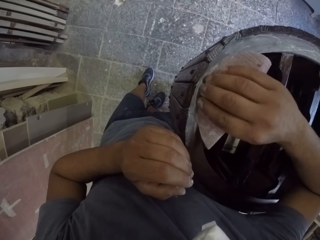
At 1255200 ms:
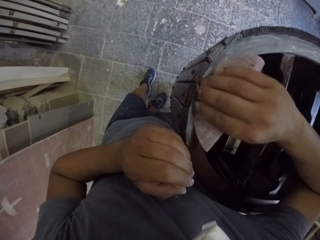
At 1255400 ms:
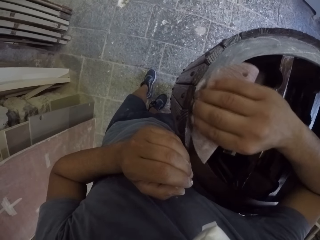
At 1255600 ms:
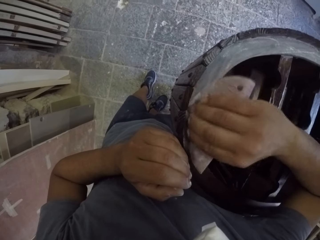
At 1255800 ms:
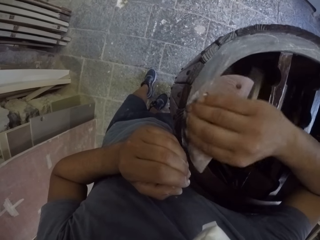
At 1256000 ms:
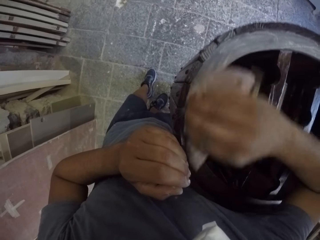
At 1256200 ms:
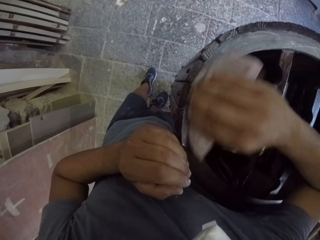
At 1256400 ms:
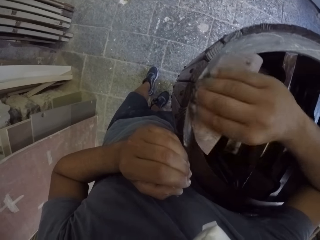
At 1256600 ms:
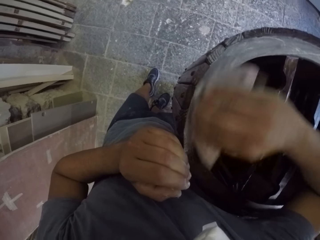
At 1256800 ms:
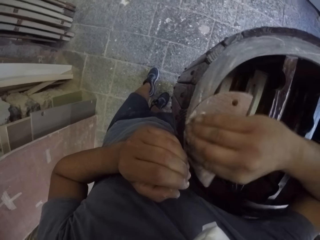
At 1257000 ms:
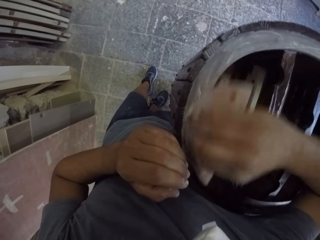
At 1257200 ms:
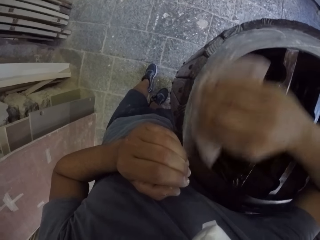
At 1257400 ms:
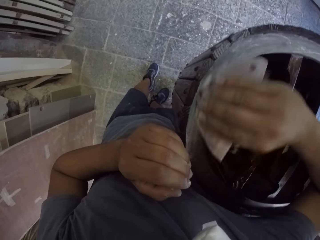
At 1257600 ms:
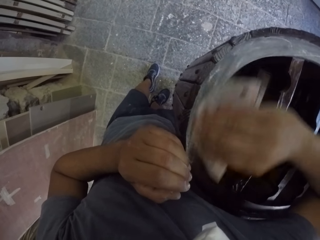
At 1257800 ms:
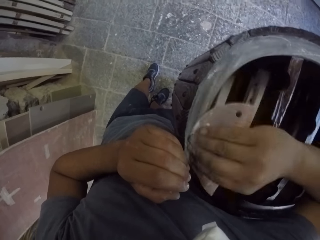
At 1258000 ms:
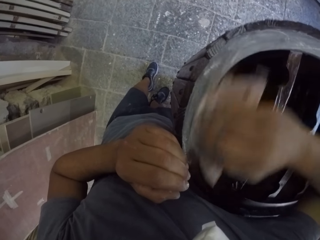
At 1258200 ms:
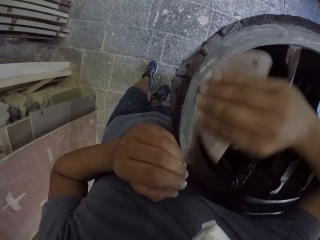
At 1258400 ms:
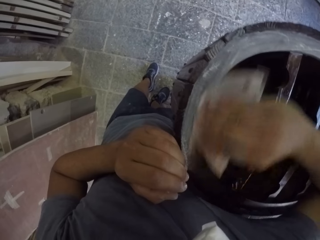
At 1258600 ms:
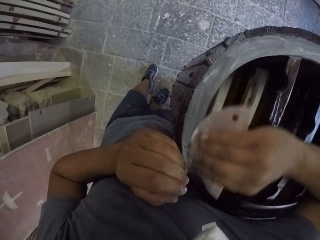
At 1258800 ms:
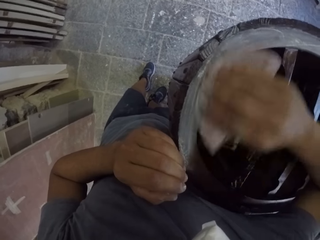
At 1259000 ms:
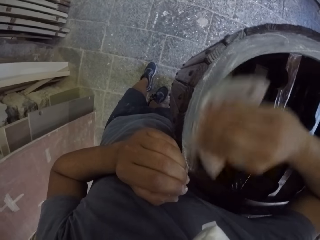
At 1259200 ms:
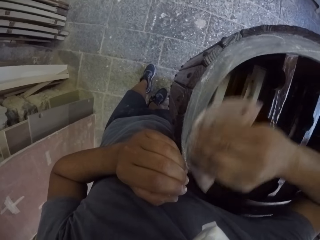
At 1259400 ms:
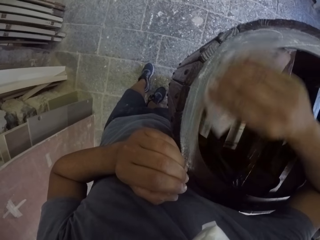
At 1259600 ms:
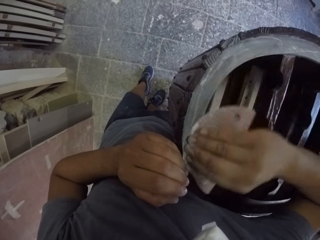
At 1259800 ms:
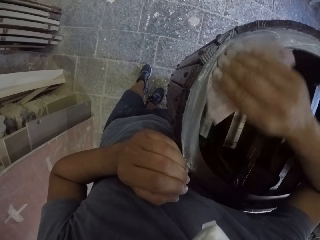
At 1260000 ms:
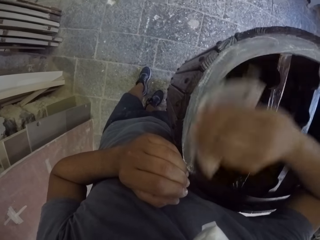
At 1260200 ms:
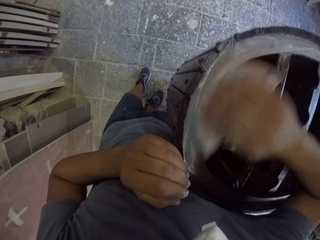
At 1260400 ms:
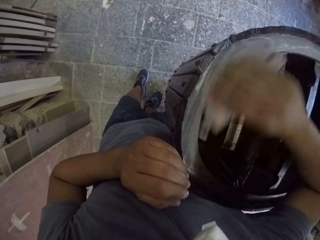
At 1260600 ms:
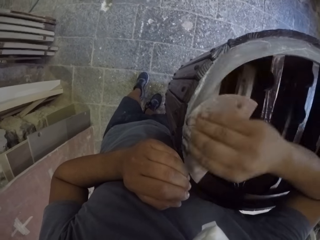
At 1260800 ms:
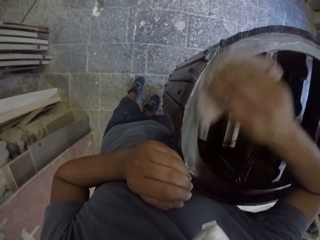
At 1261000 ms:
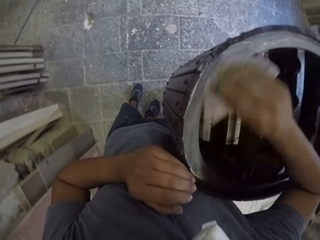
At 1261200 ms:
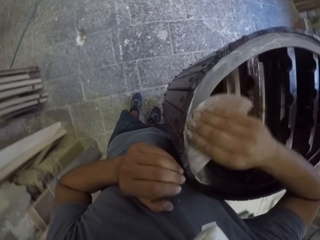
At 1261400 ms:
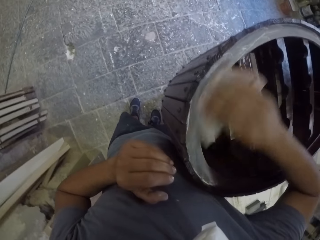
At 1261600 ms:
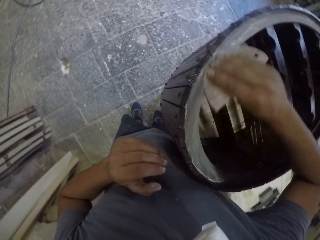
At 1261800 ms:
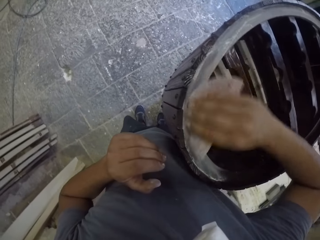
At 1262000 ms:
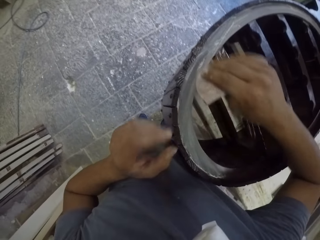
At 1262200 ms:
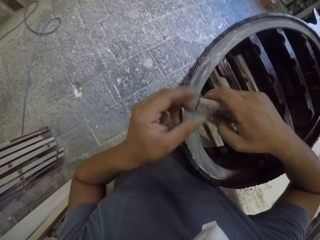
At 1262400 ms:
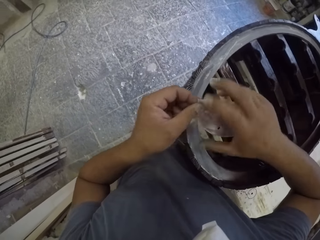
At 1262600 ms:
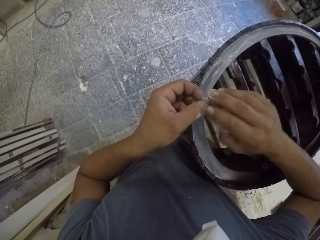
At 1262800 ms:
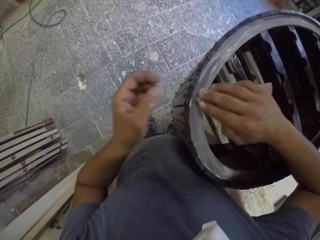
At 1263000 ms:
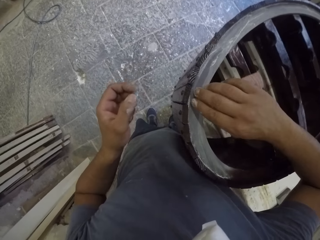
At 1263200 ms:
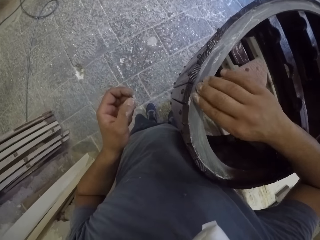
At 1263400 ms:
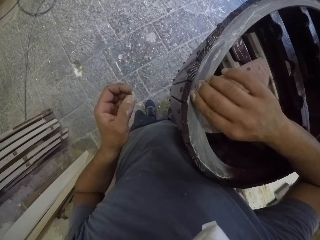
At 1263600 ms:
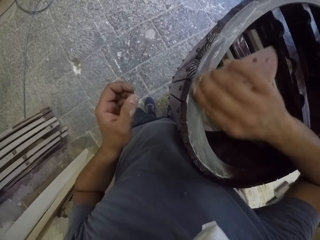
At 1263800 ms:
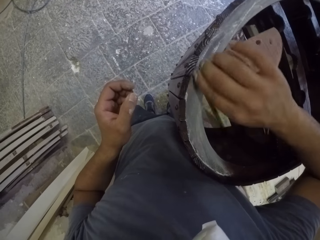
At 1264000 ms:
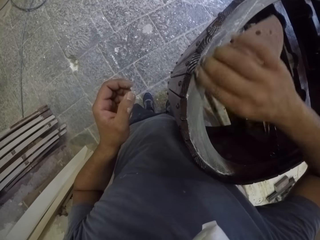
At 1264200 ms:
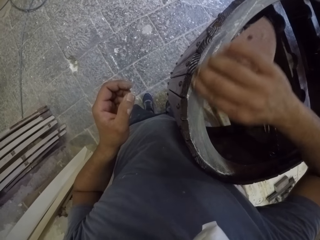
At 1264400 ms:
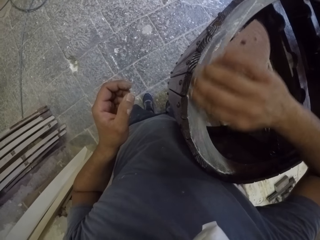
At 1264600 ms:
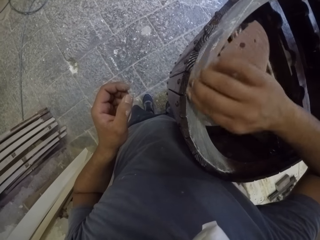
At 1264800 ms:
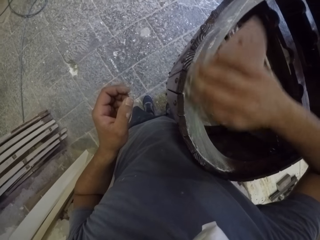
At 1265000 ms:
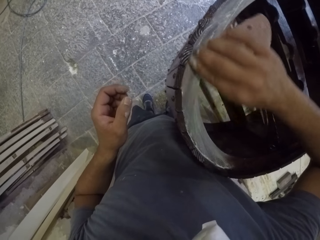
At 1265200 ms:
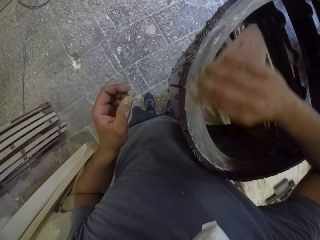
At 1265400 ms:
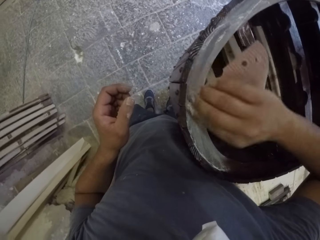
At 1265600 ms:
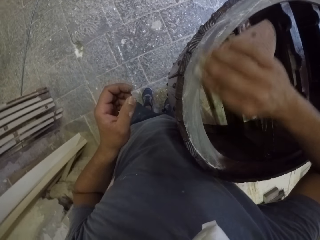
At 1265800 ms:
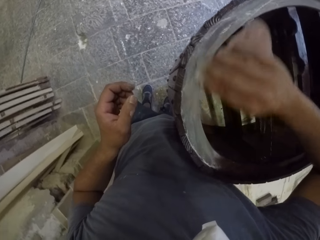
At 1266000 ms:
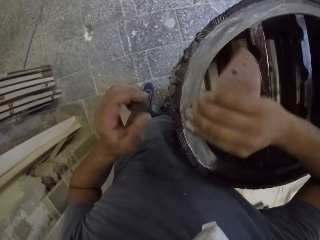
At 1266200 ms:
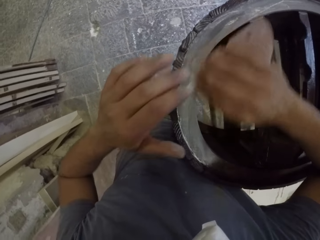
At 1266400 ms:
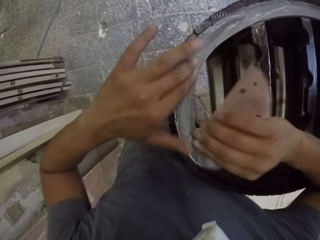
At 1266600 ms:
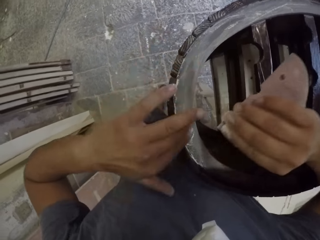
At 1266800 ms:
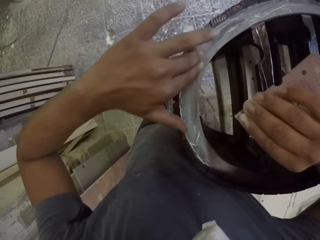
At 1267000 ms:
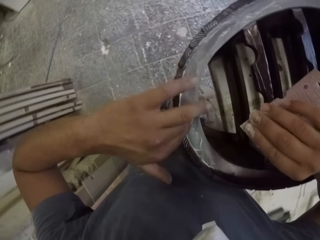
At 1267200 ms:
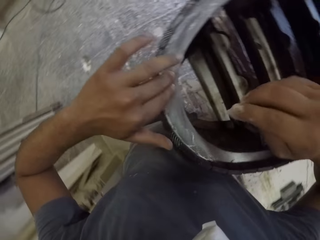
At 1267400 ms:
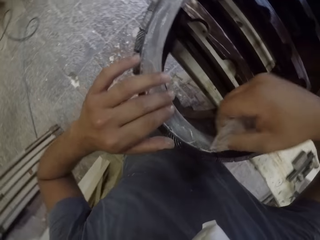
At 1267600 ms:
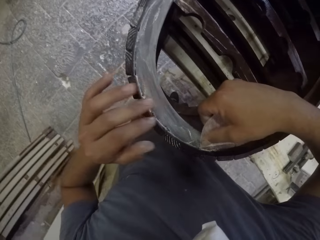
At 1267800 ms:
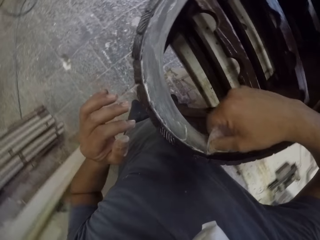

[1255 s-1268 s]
The camera wearer removes his left hand from the wooden rack. He turns the sandpaper. He holds the sandpaper with his left hand. He holds the sandpaper with his right hand. He smooths the wooden rack with the sandpaper. He holds the sandpaper. He wipes dust from the wooden rack with his left hand.

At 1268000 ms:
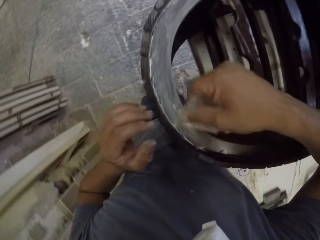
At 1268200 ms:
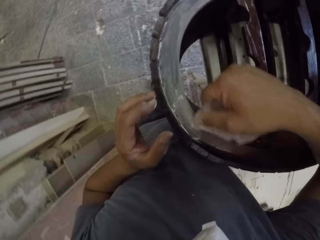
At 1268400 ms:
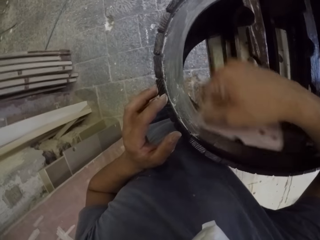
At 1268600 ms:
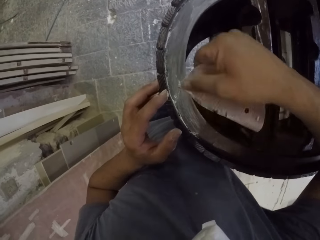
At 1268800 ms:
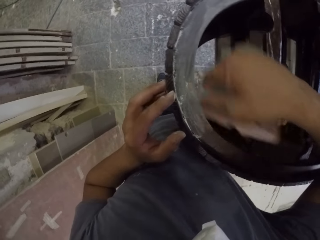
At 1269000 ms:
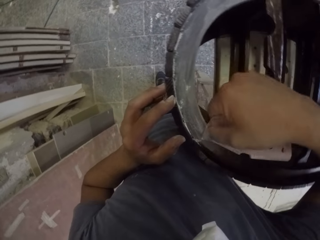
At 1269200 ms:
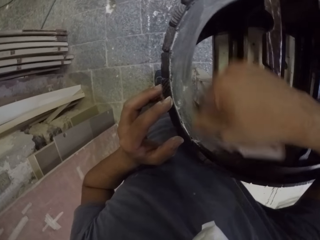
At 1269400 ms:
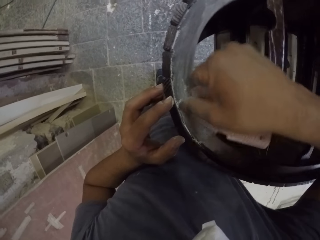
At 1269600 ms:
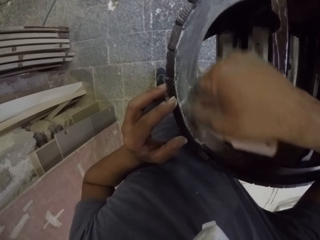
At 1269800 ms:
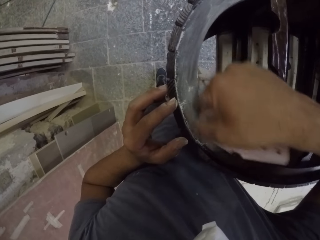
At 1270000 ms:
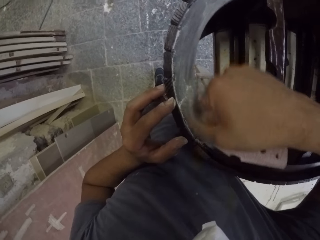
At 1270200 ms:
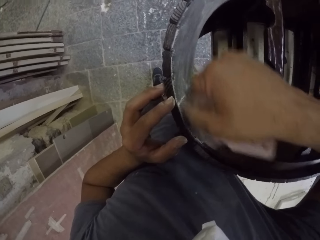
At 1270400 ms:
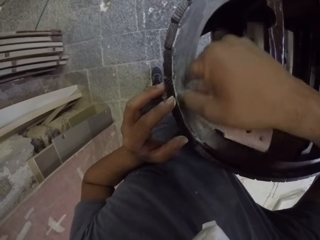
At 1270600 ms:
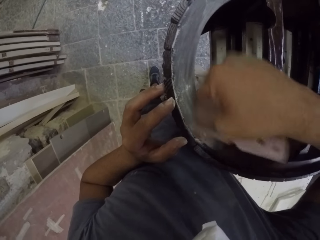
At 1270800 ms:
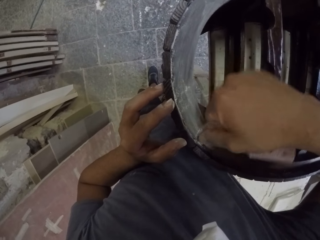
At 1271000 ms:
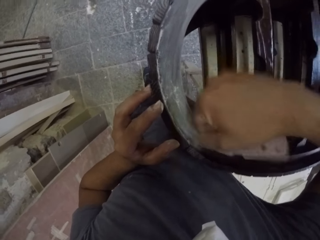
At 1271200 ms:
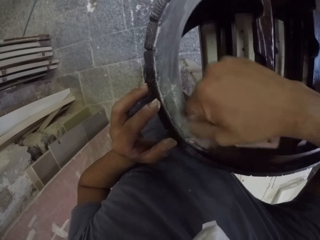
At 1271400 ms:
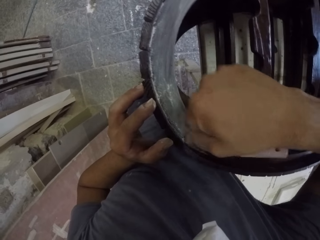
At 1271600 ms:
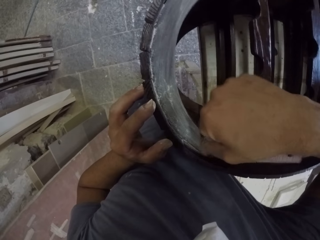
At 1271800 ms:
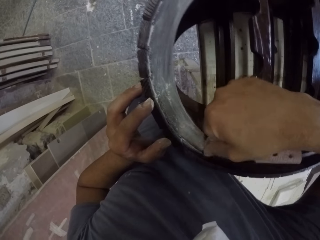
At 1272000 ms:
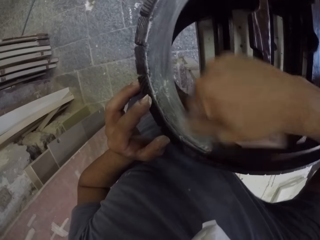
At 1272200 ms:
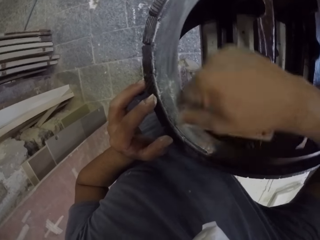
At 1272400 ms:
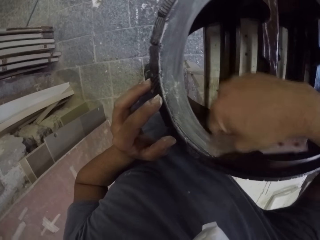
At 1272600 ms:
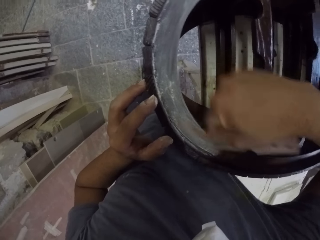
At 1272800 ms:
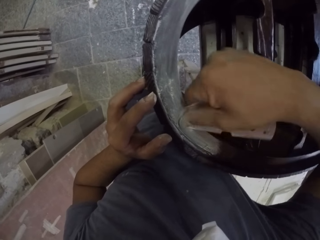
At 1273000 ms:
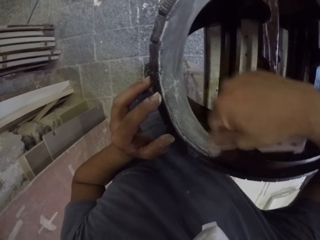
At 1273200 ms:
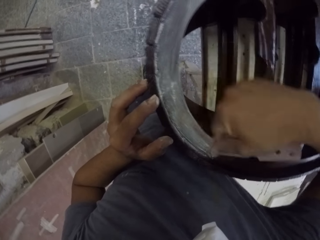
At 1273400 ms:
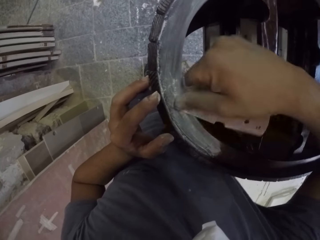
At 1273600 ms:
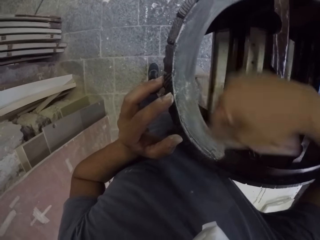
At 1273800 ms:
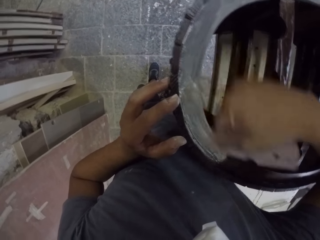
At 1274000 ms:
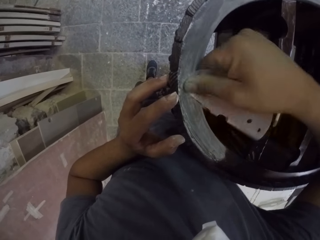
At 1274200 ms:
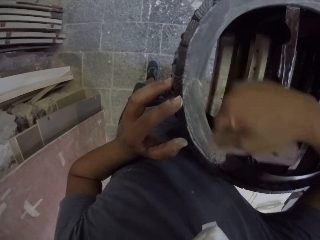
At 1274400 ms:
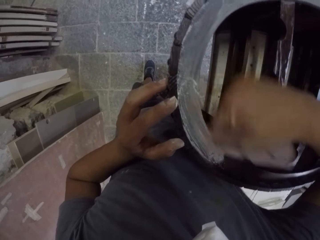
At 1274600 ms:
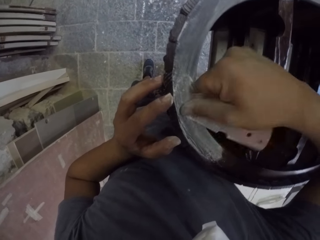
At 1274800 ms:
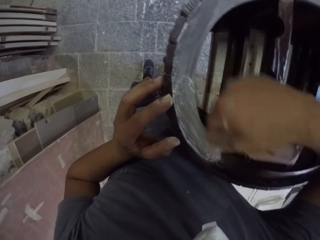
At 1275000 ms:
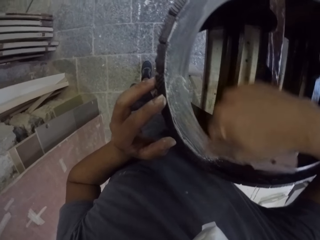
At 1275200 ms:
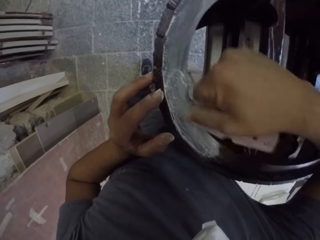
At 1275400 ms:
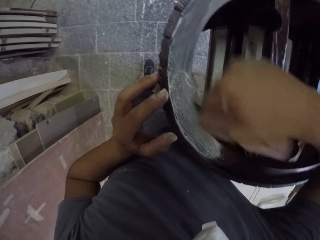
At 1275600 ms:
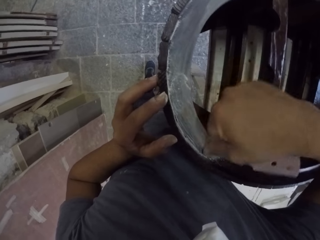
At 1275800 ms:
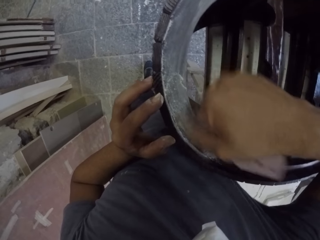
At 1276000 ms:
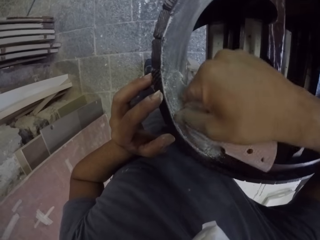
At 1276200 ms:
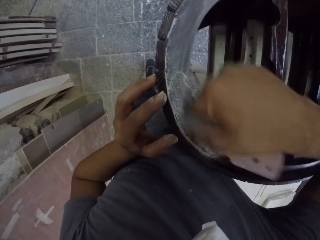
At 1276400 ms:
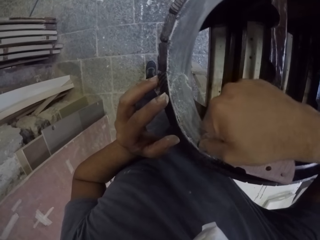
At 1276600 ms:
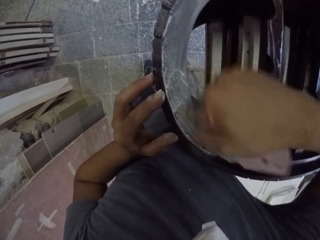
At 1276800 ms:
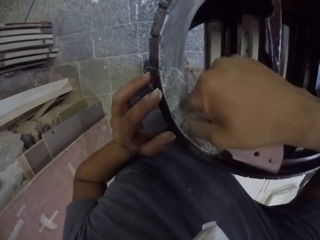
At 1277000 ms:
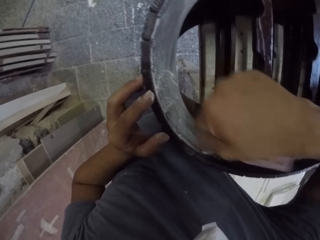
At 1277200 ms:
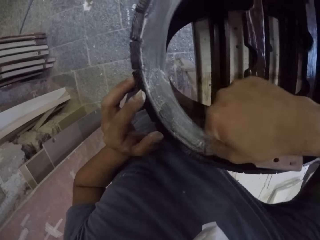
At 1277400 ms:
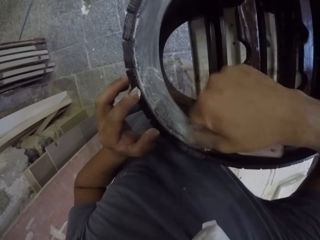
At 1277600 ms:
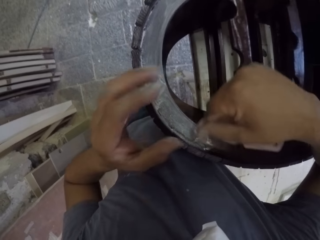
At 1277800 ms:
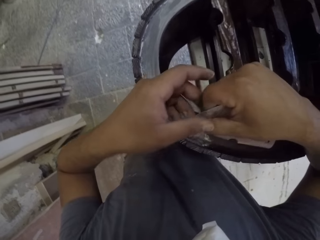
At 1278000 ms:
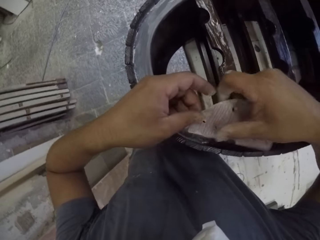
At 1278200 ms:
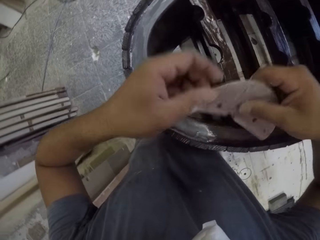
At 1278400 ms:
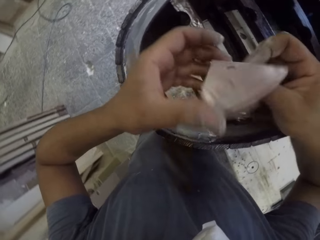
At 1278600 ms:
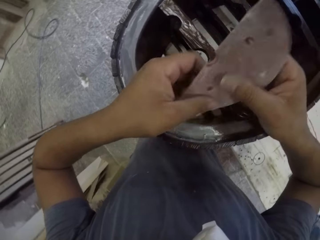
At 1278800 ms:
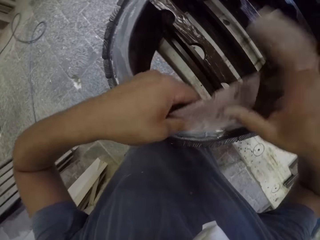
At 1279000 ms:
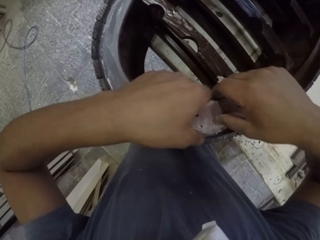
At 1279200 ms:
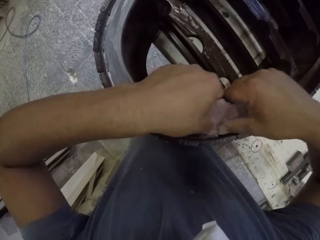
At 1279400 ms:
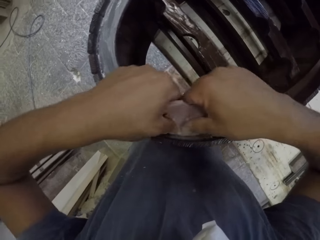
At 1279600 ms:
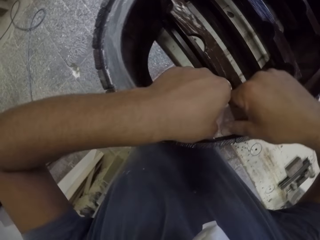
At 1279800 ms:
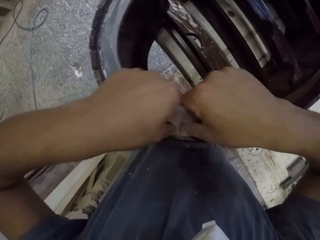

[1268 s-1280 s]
The camera wearer smooths the wooden rack with the sandpaper. He touches the wooden rack with his left hand. He holds the sandpaper with both hands. He turns the sandpaper. He smooths the wooden rack with the sandpaper.
